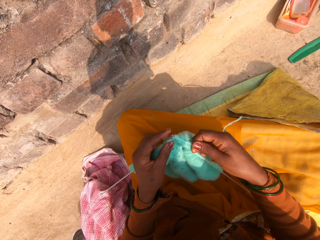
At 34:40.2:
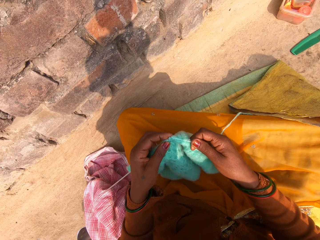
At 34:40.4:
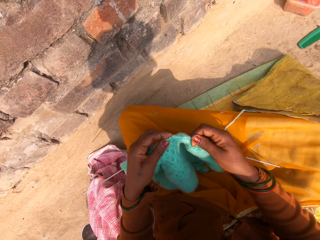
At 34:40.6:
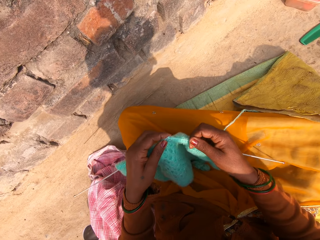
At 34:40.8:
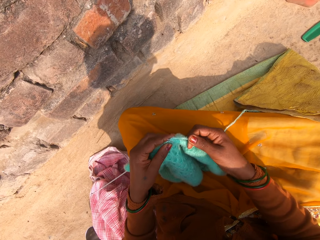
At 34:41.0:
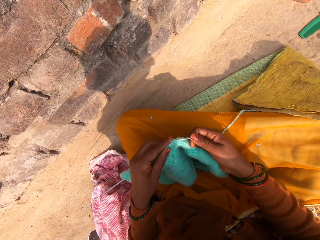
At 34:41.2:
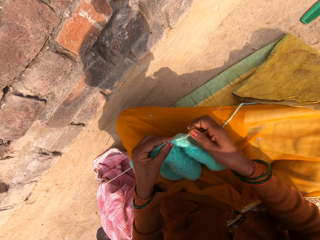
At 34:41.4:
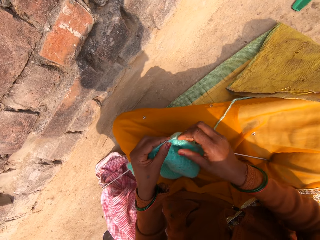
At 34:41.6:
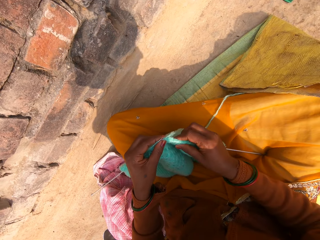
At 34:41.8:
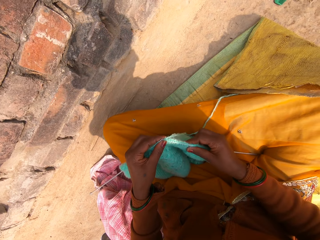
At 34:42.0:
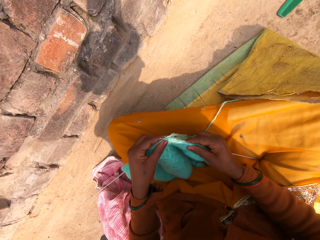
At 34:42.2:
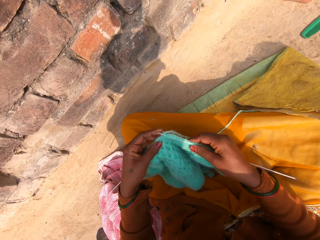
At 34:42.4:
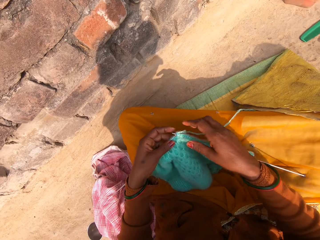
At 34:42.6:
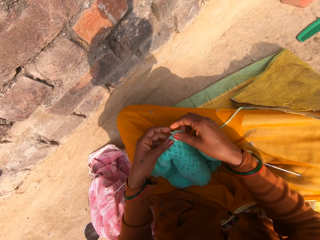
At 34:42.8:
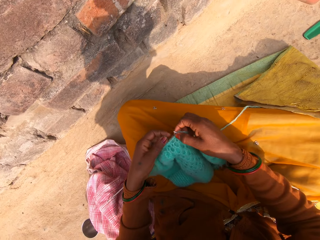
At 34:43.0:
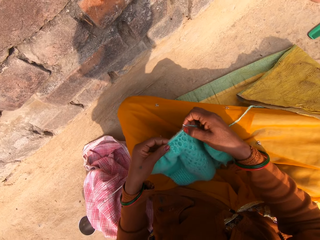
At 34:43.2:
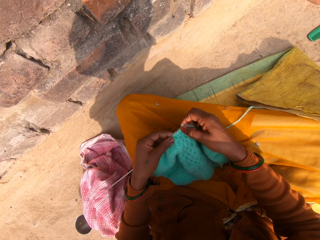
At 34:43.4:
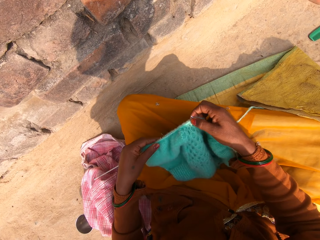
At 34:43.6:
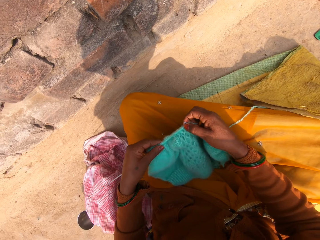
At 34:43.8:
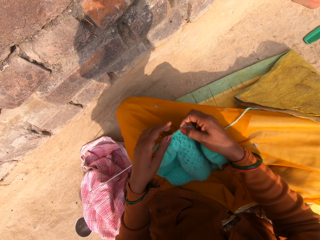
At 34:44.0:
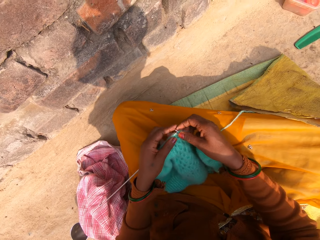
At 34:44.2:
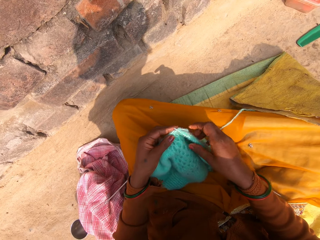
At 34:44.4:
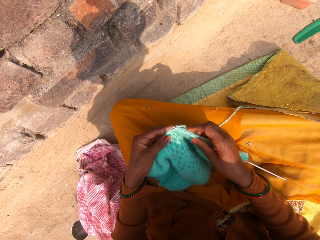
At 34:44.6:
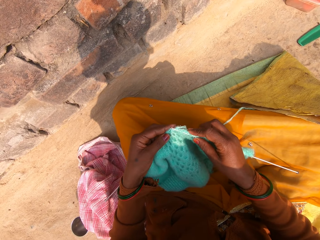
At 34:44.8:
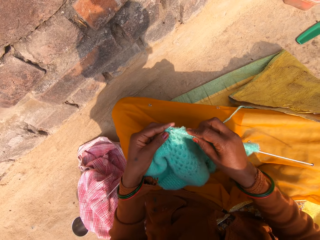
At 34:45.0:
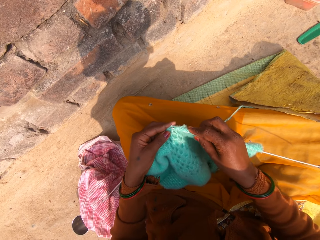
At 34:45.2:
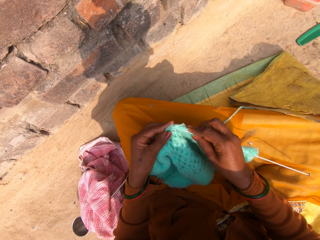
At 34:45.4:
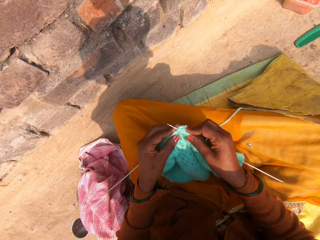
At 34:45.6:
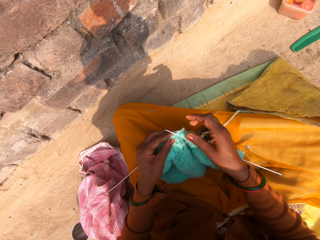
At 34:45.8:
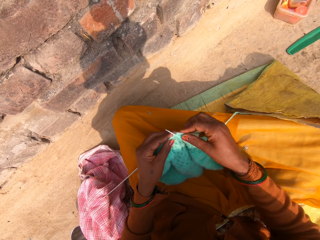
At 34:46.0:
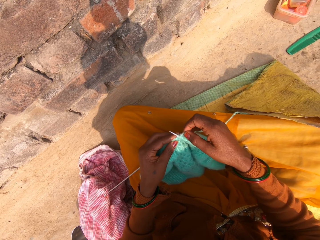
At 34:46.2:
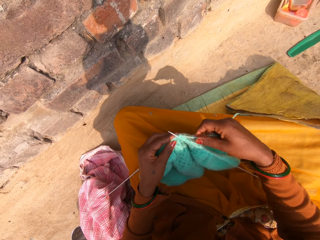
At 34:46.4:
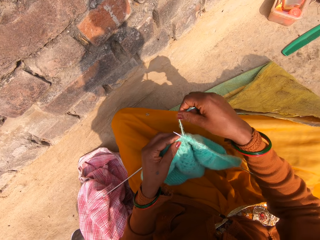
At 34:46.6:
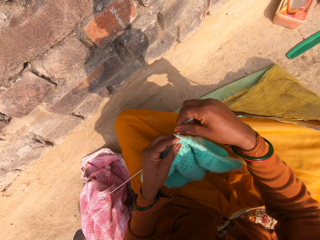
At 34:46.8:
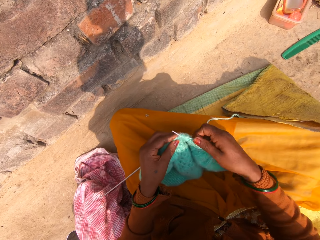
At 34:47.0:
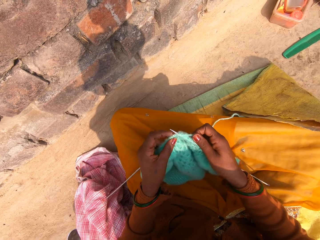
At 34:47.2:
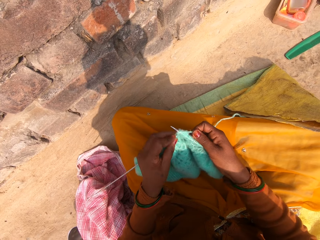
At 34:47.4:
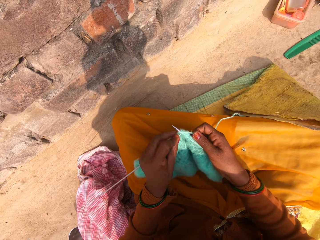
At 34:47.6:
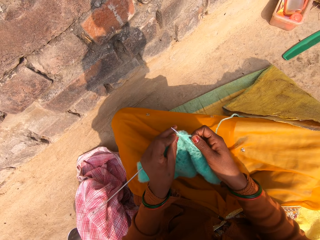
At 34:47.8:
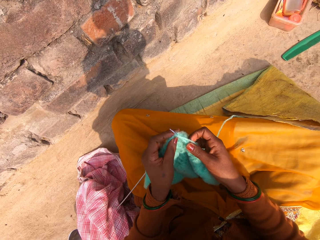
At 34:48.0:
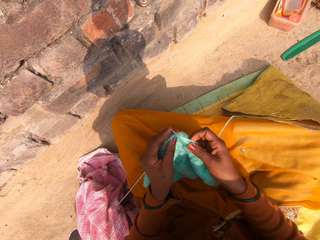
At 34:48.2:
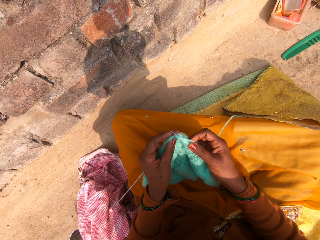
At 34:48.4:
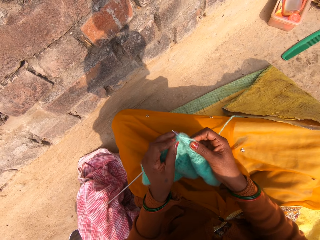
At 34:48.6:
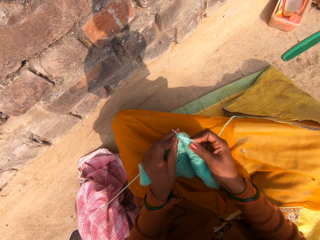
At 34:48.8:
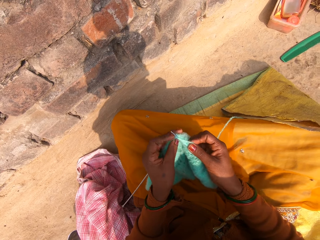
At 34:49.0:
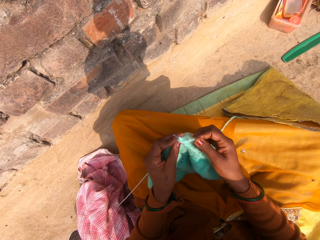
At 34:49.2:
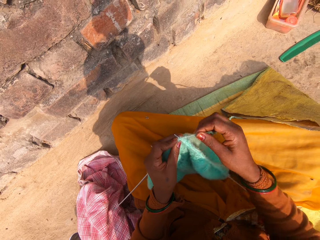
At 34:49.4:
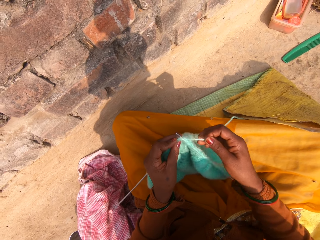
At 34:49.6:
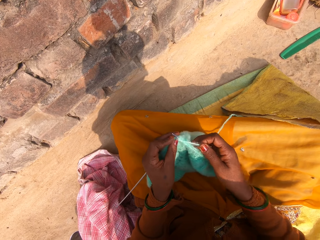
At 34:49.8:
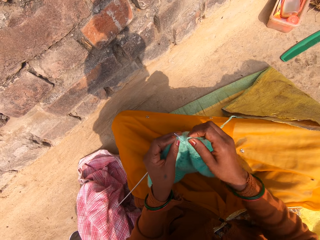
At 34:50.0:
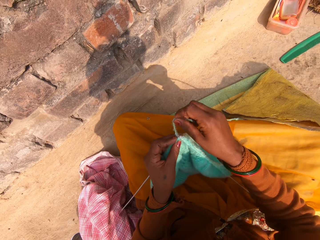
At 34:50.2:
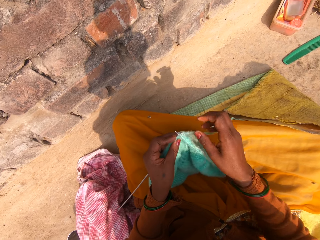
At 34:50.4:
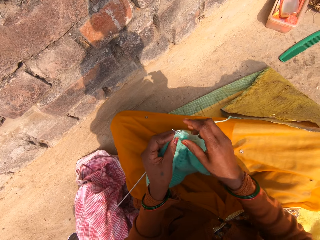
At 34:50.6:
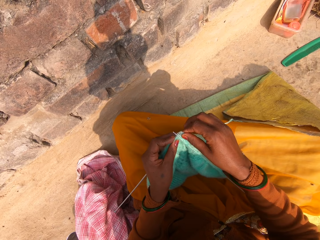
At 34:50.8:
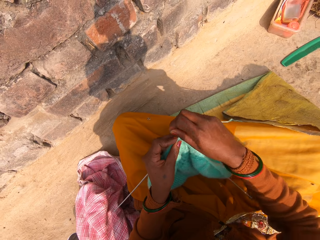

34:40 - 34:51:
The camera wearer pulls the garment on the knitting needle. They knit the garment using a yarn and the knitting needle.

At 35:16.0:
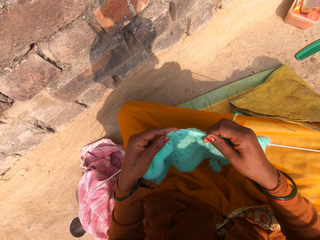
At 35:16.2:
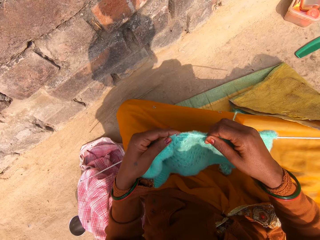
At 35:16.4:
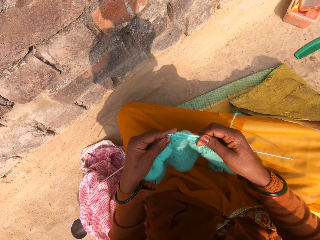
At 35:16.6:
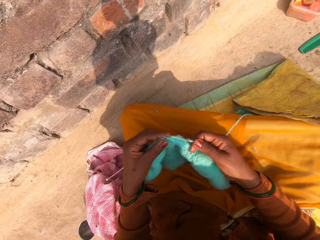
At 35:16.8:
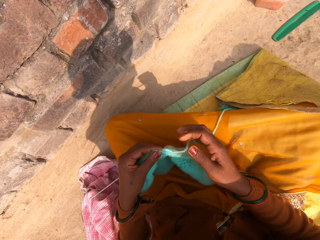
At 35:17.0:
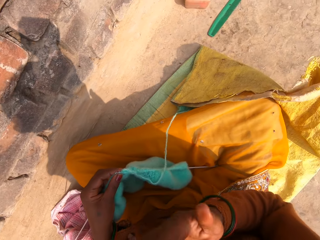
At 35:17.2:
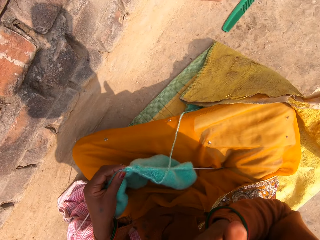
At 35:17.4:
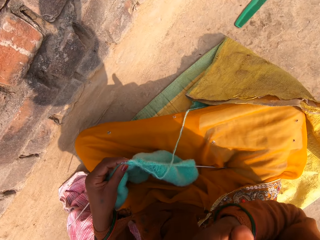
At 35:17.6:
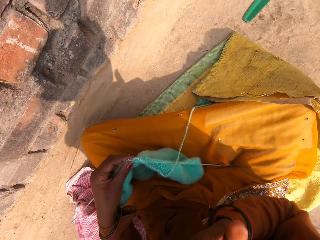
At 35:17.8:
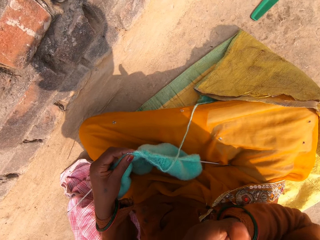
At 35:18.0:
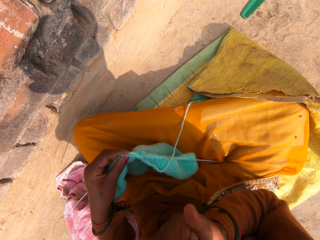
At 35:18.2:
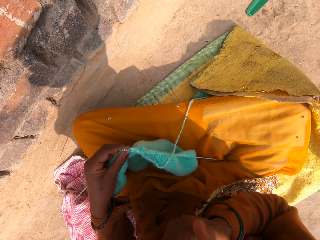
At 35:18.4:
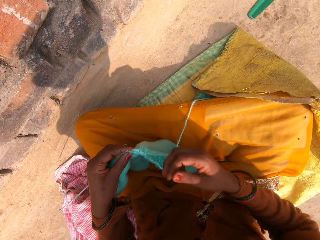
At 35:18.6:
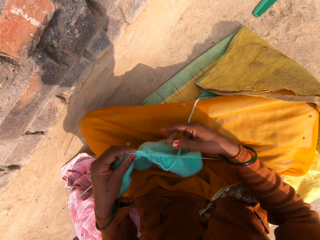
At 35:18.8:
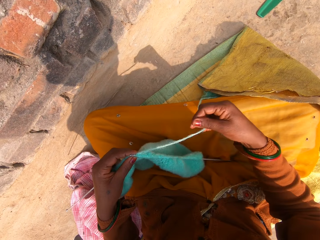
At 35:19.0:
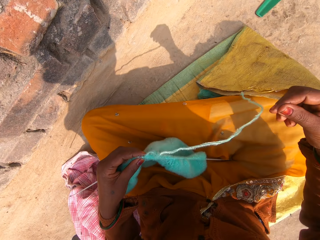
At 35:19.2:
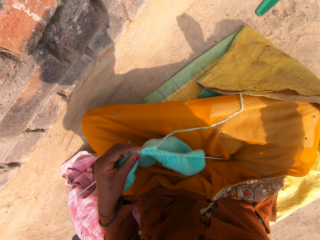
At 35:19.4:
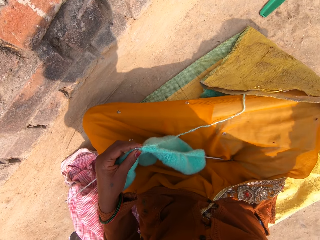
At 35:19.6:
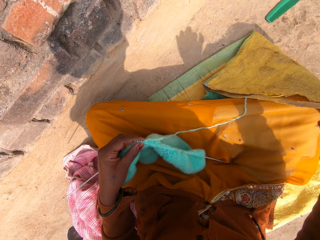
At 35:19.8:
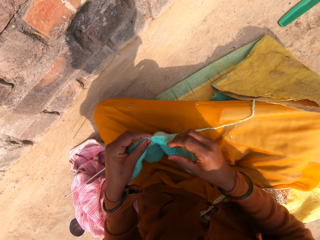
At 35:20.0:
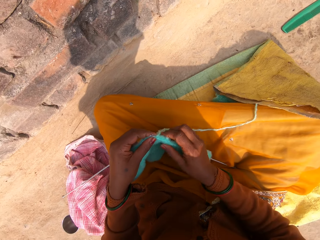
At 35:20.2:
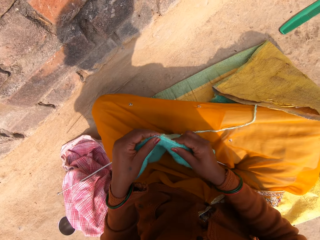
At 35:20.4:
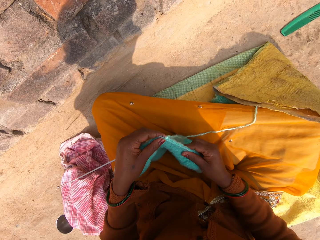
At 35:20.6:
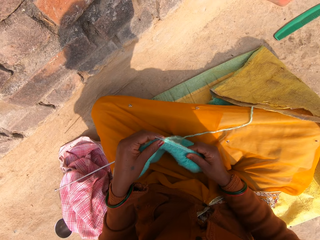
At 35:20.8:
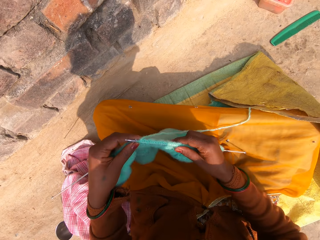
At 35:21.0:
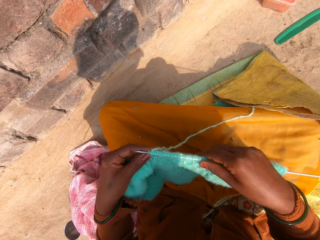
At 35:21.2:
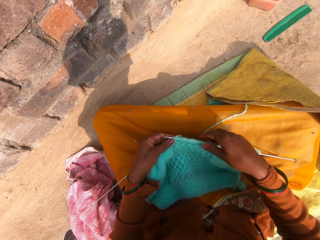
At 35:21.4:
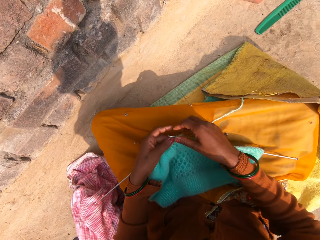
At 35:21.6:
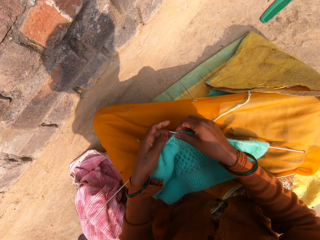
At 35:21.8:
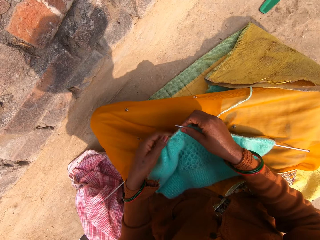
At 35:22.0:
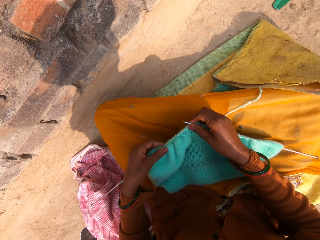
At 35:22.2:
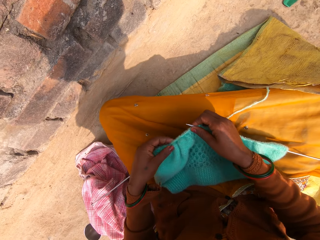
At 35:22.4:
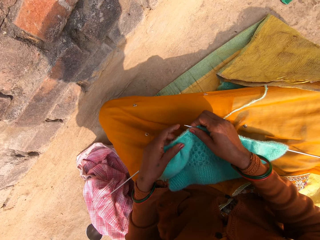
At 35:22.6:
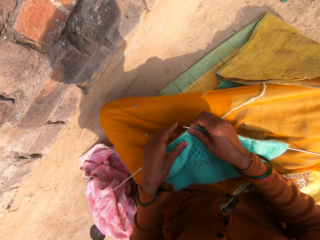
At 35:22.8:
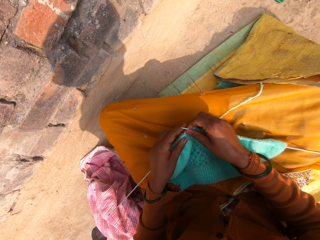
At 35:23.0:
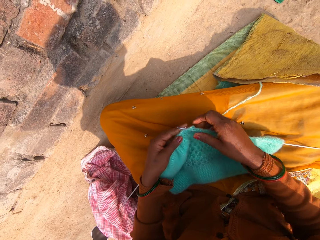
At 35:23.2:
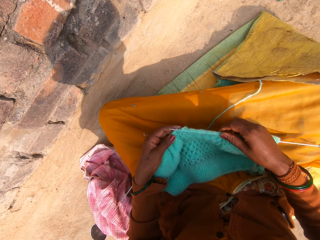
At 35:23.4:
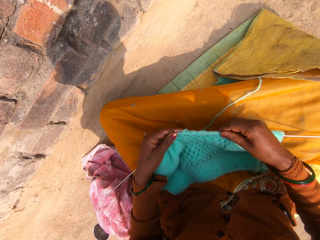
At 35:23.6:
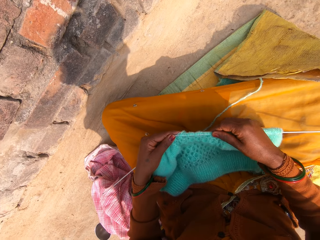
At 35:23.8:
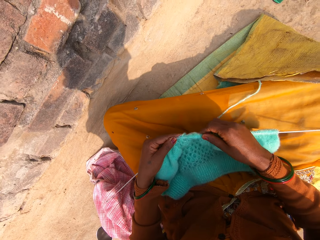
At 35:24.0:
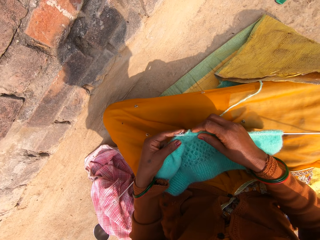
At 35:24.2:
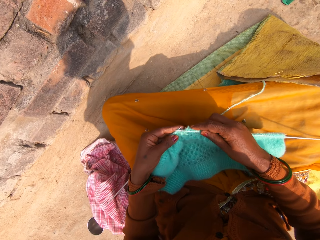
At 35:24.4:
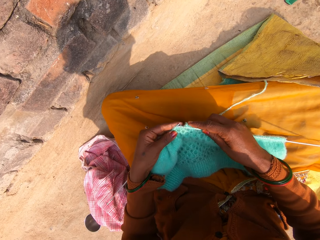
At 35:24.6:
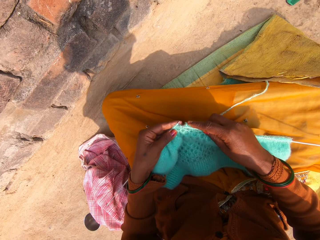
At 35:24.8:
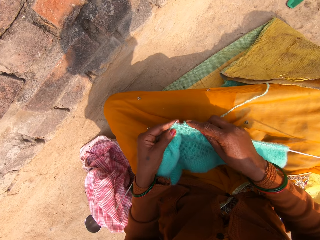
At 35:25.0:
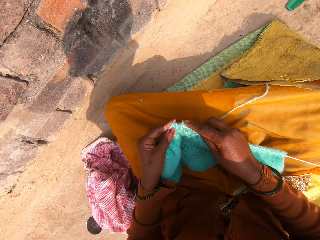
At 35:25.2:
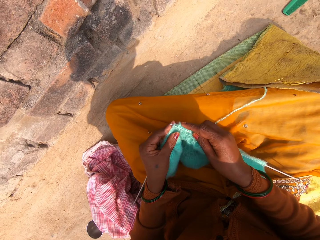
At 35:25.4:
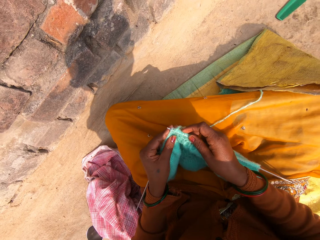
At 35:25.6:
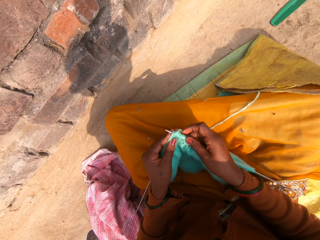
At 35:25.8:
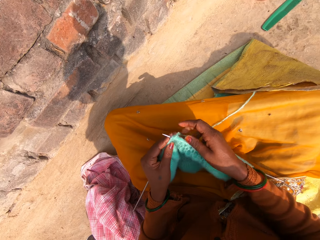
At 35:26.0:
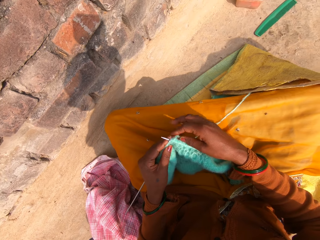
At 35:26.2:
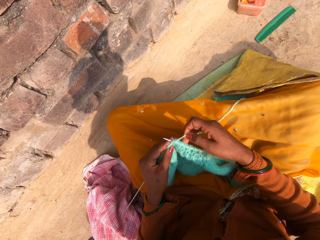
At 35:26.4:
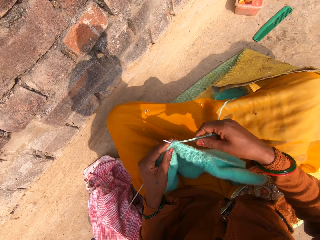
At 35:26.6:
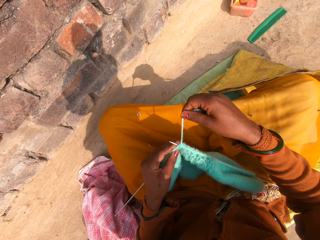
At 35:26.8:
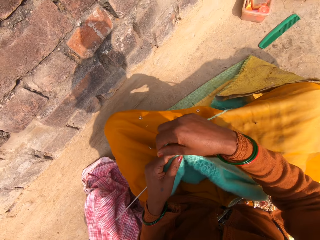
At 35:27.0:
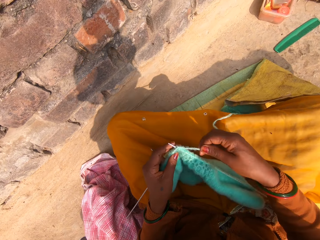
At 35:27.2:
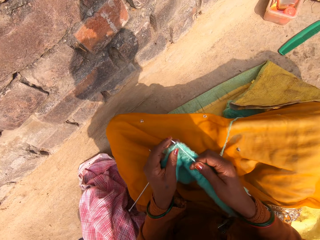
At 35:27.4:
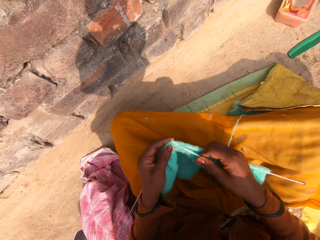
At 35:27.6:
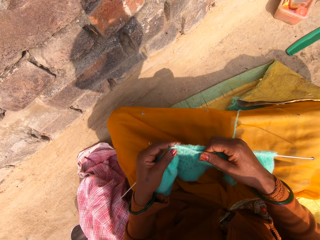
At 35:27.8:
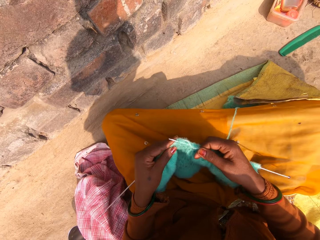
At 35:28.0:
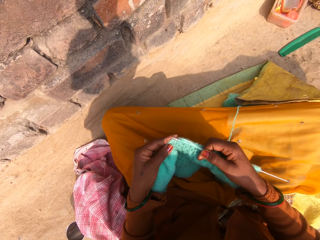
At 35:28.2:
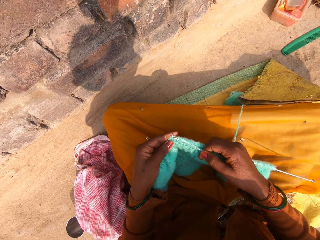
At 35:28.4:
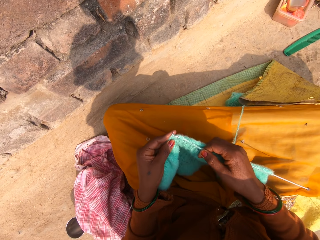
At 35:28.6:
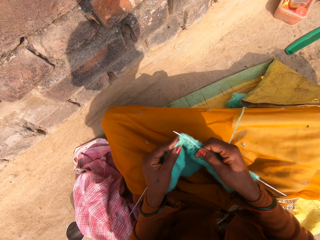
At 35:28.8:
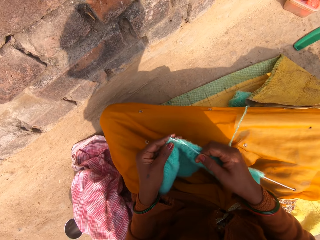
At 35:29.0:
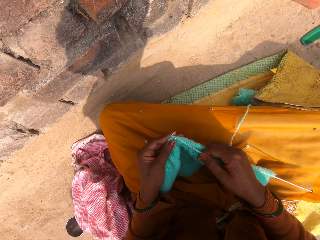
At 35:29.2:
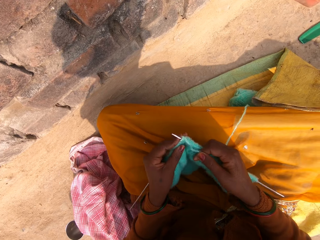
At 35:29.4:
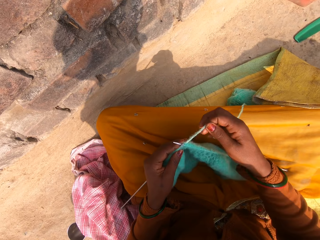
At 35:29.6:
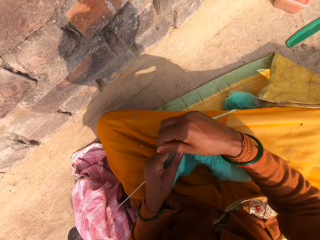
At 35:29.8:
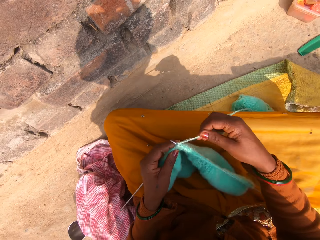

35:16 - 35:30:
The camera wearer scratches her face. She puts her hand into her mouth. She pulls the garment on the knitting needle. She knits the garment using a yarn and the knitting needle.
